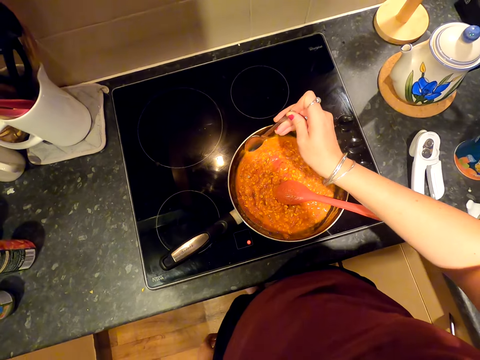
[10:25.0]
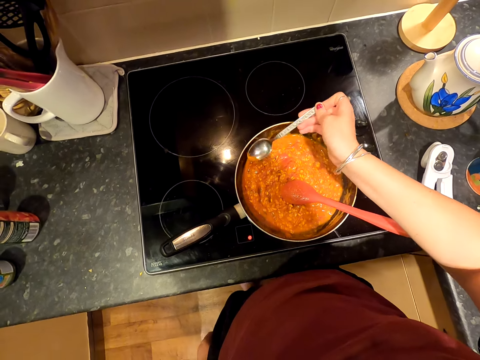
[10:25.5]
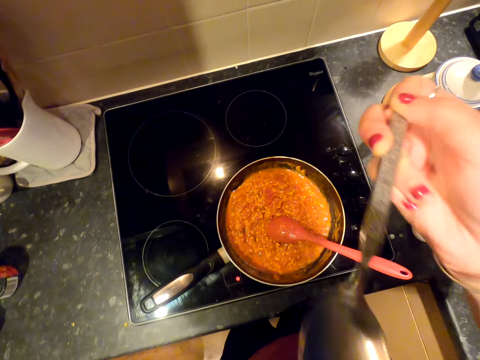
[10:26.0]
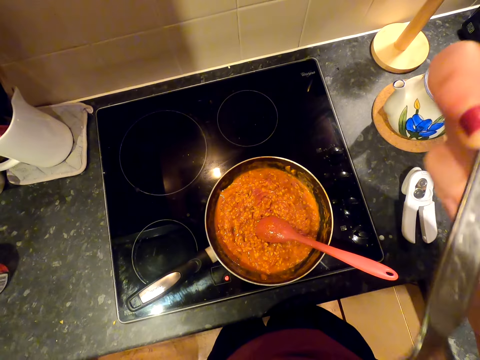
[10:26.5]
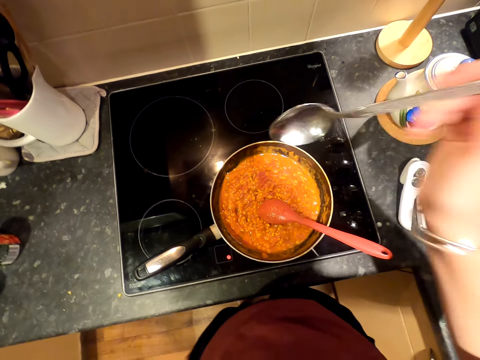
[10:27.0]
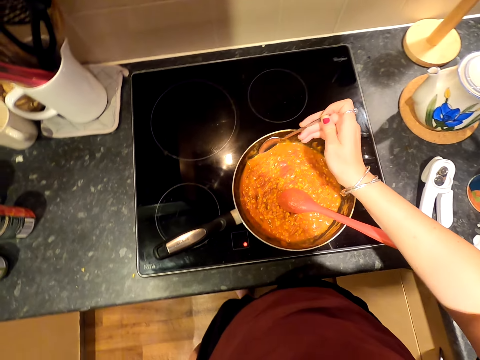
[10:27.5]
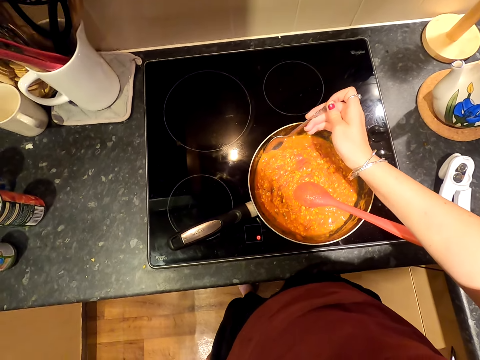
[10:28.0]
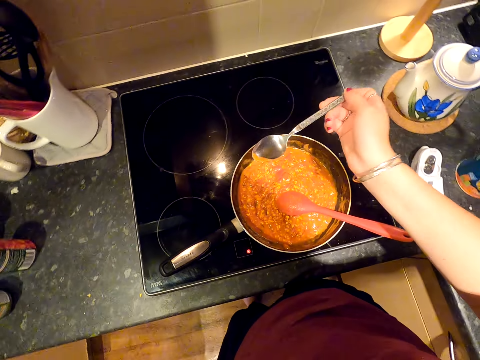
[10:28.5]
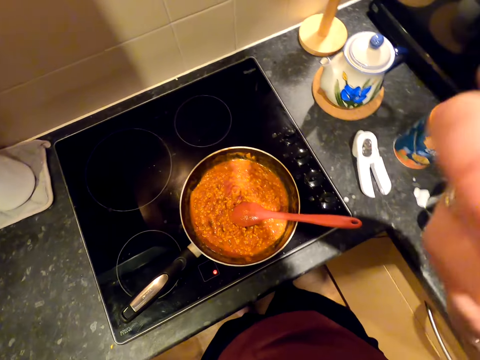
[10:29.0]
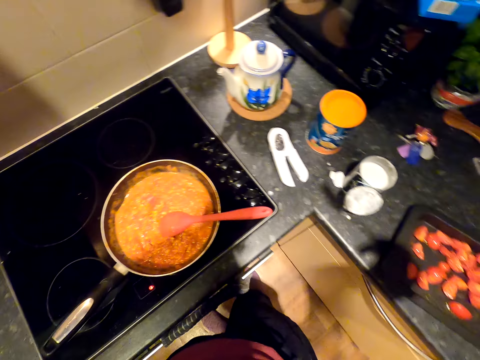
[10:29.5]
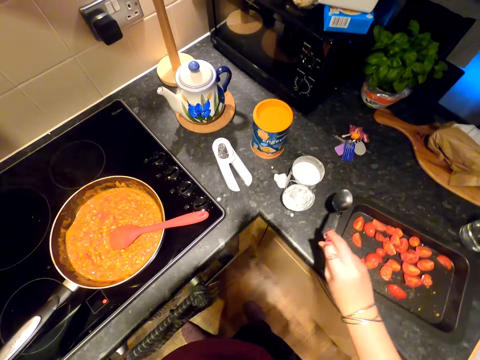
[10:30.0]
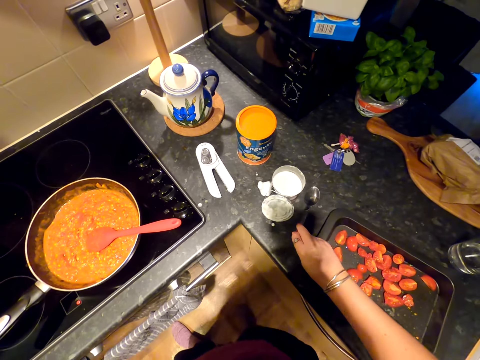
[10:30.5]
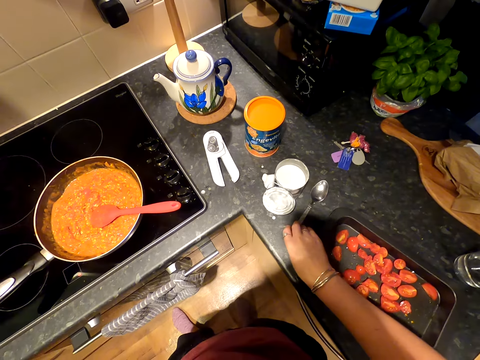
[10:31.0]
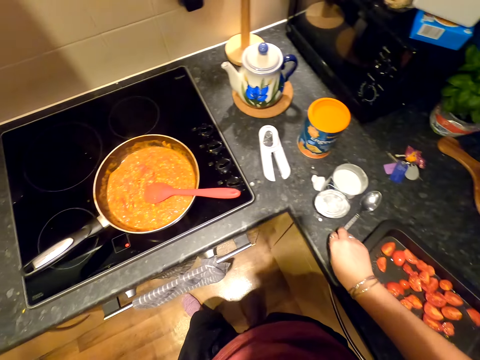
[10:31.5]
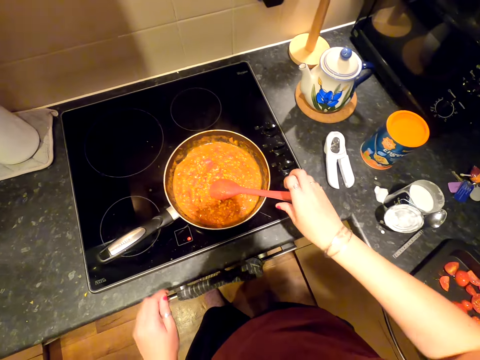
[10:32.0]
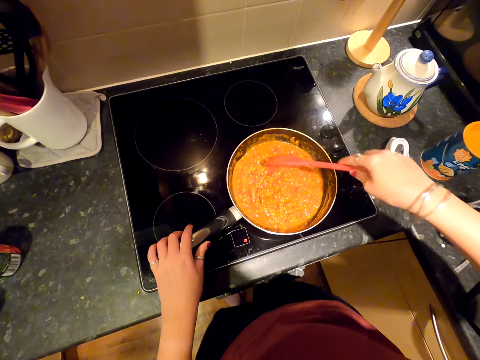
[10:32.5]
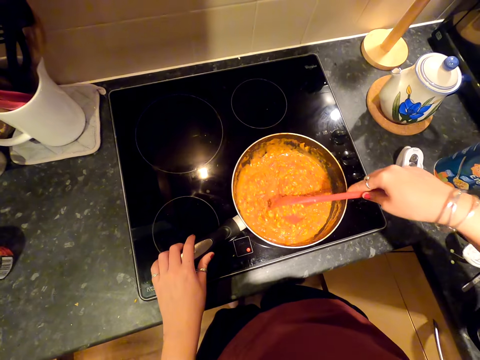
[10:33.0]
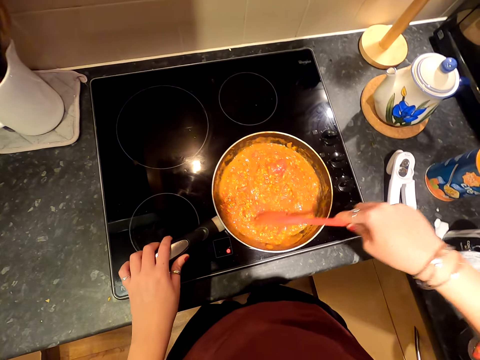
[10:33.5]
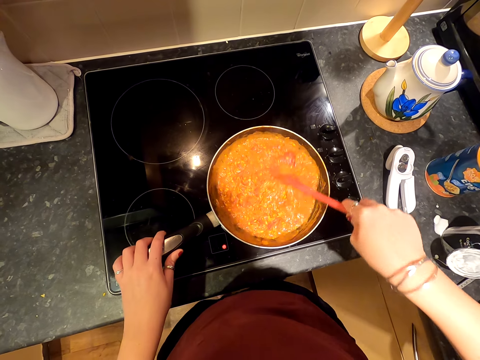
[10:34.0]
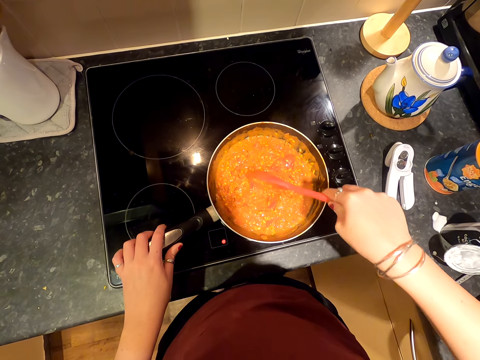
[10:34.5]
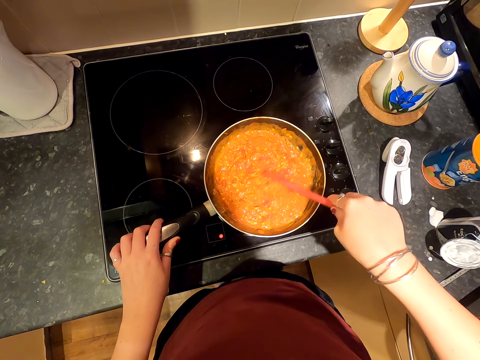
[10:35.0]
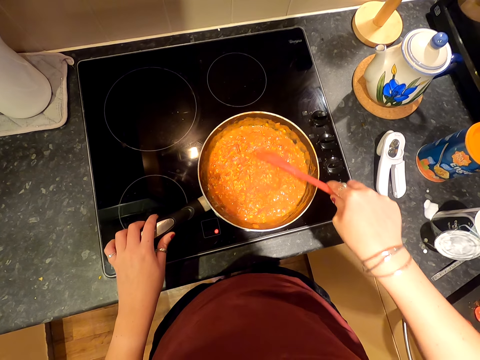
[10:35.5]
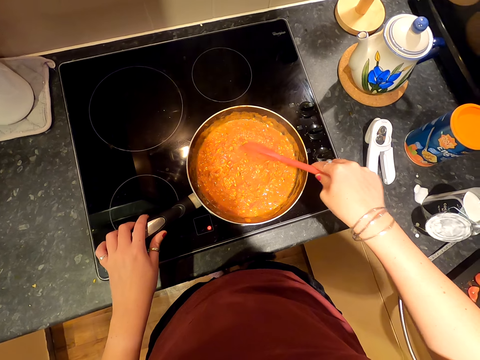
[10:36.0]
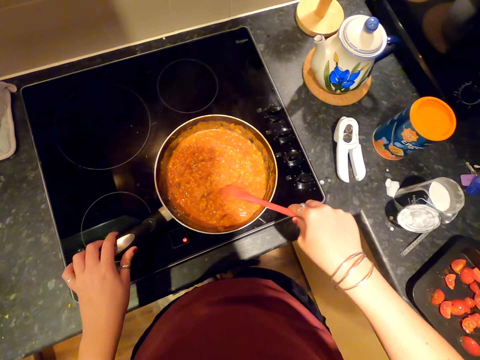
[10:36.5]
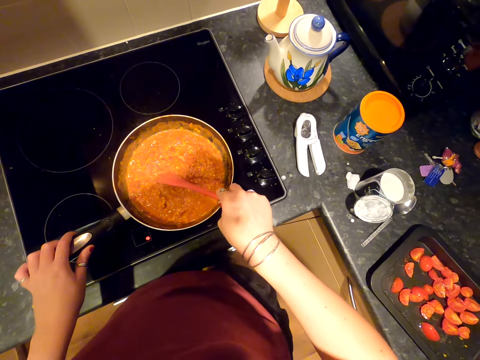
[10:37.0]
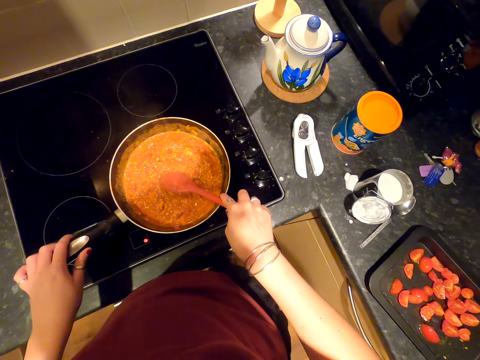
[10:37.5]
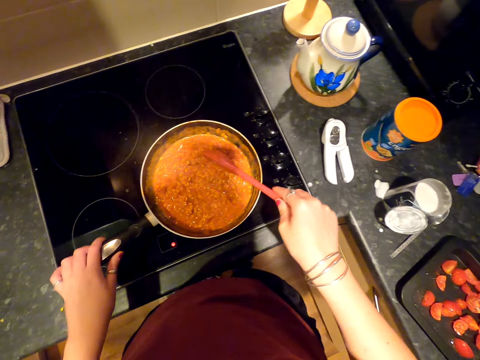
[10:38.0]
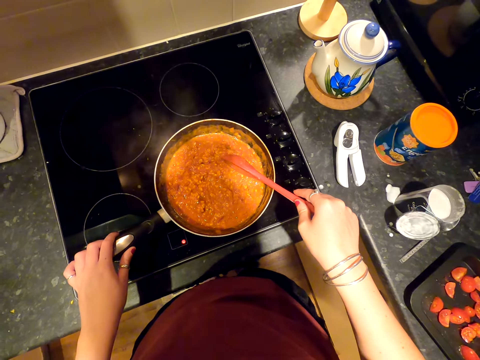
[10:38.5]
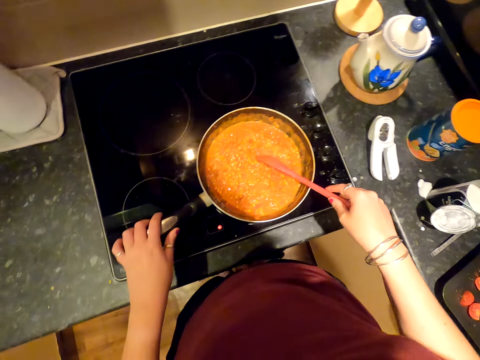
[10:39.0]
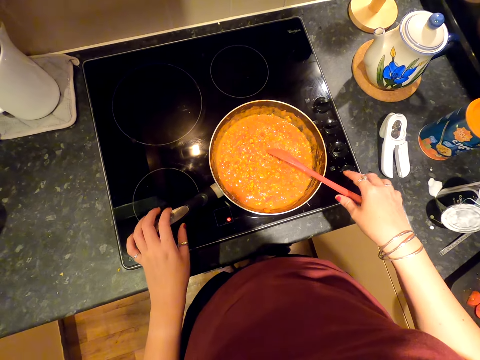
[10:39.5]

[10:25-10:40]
The camera wearer scoops food. They taste the food. They scoop the food. They taste the food. They put down the spoon. They hold the pan. They hold the cooking stick. They stir the food in the pot.
